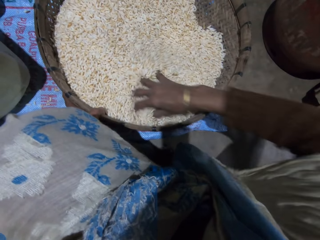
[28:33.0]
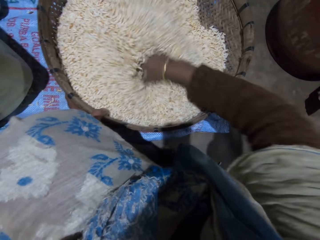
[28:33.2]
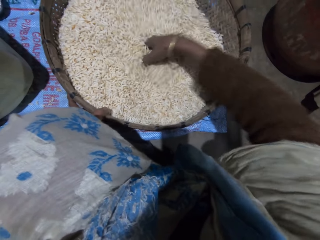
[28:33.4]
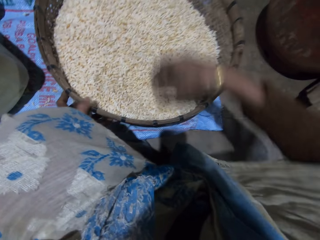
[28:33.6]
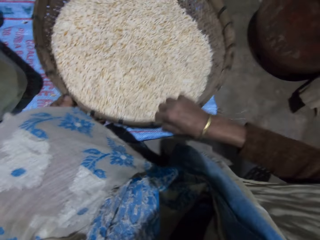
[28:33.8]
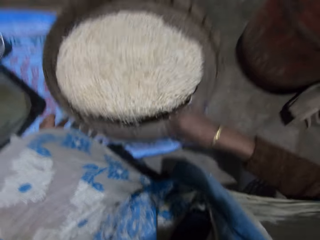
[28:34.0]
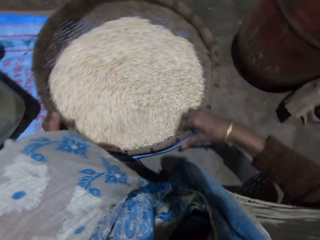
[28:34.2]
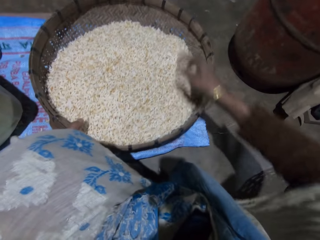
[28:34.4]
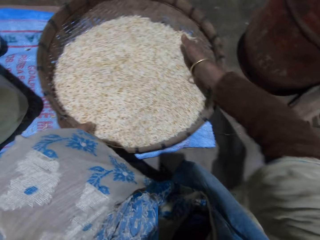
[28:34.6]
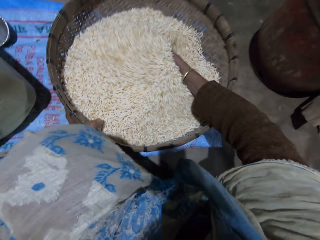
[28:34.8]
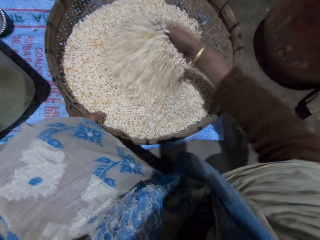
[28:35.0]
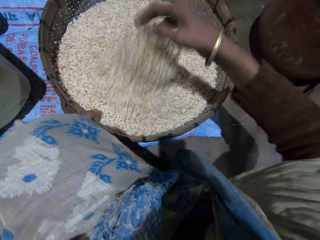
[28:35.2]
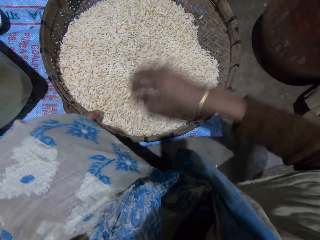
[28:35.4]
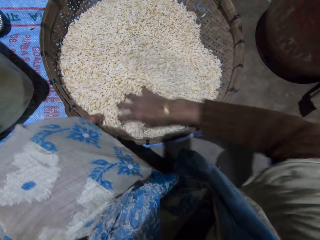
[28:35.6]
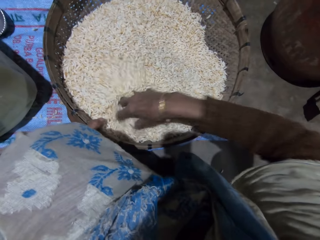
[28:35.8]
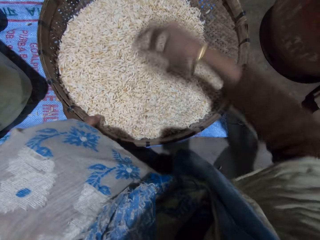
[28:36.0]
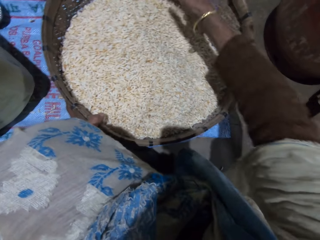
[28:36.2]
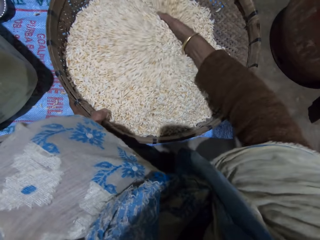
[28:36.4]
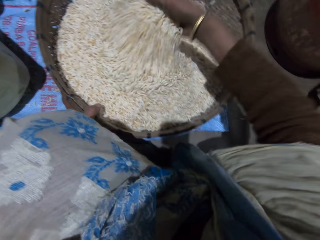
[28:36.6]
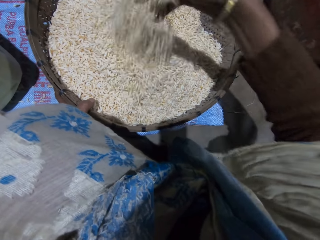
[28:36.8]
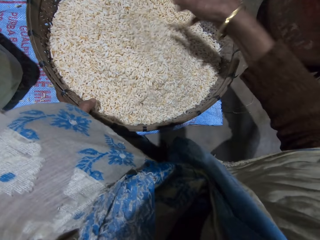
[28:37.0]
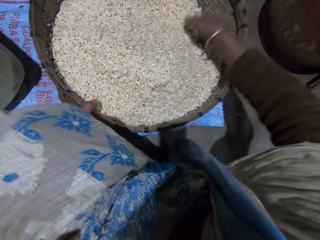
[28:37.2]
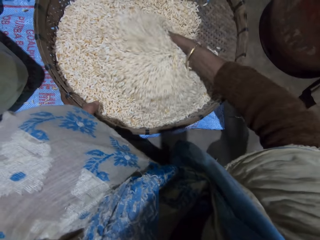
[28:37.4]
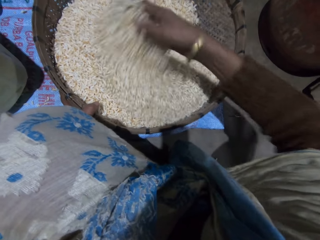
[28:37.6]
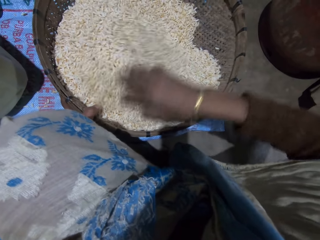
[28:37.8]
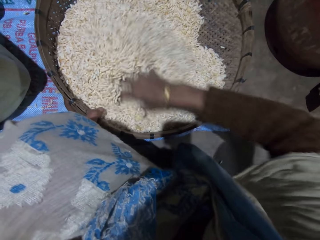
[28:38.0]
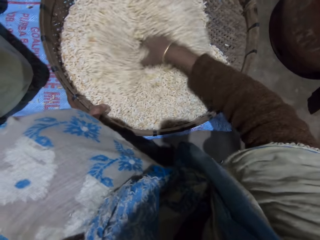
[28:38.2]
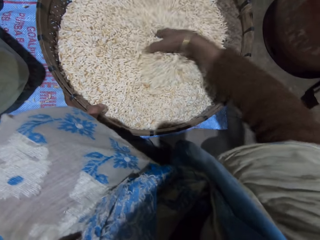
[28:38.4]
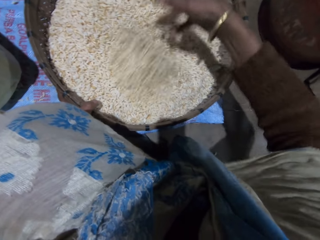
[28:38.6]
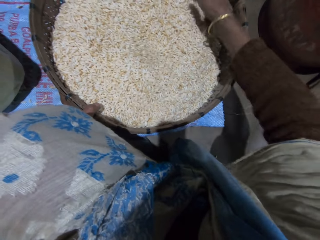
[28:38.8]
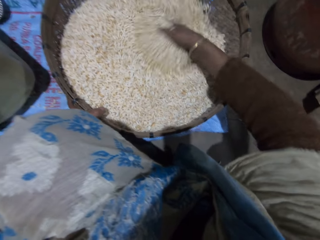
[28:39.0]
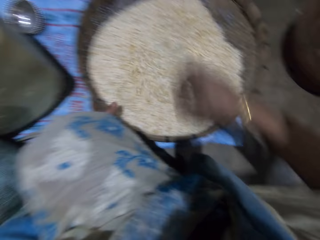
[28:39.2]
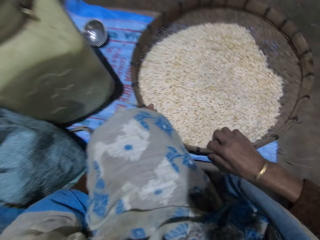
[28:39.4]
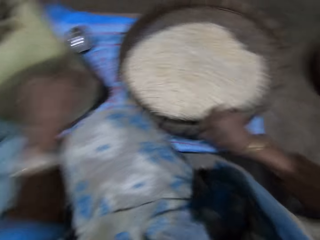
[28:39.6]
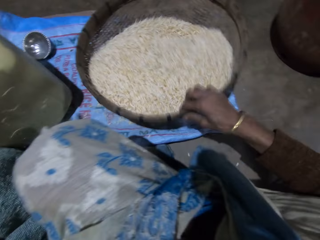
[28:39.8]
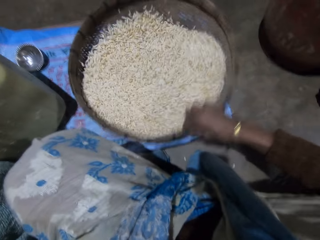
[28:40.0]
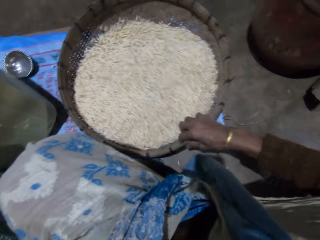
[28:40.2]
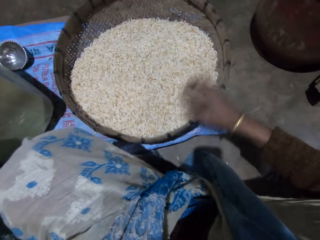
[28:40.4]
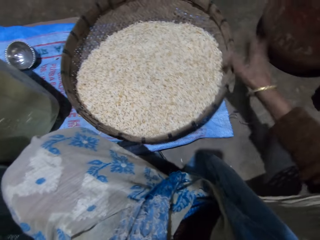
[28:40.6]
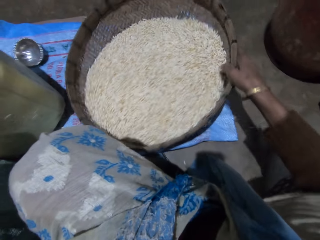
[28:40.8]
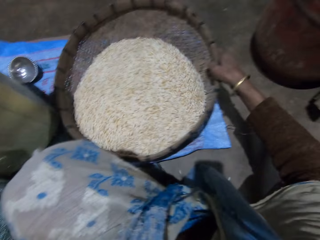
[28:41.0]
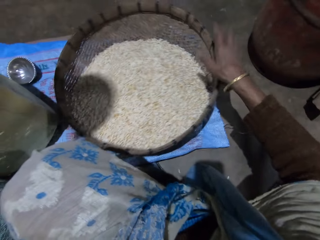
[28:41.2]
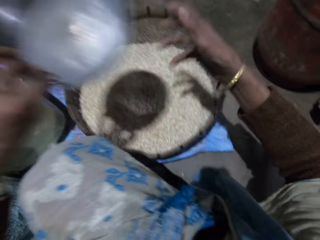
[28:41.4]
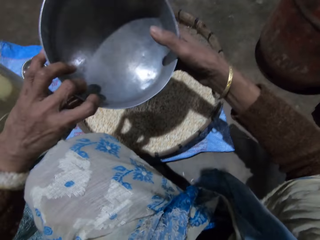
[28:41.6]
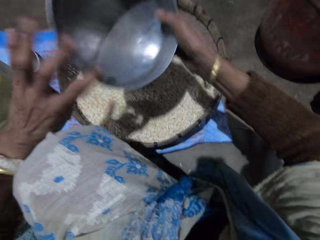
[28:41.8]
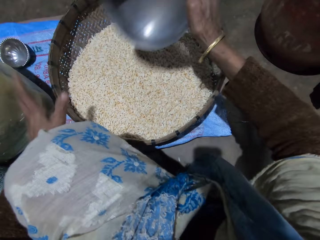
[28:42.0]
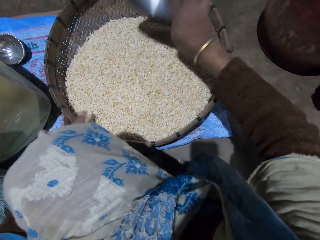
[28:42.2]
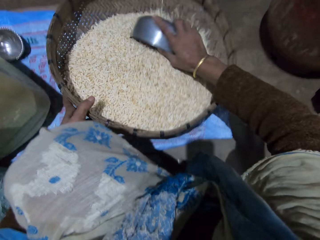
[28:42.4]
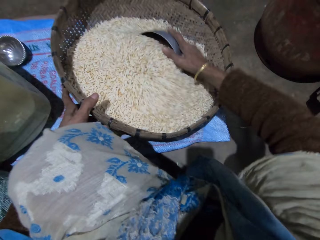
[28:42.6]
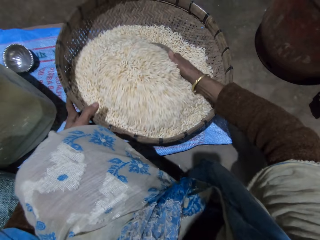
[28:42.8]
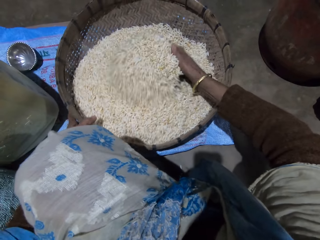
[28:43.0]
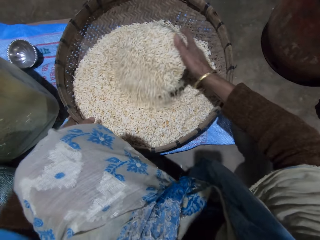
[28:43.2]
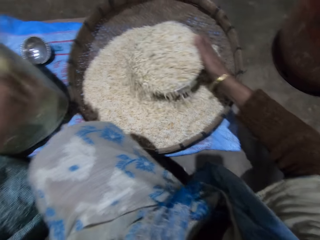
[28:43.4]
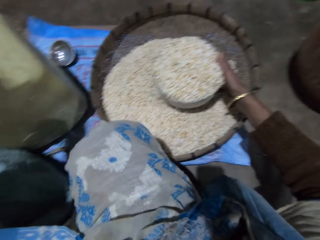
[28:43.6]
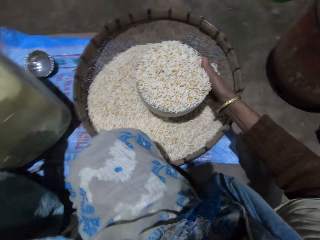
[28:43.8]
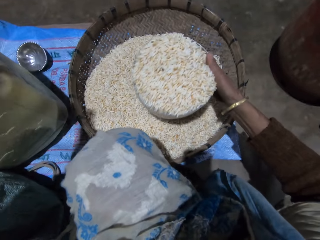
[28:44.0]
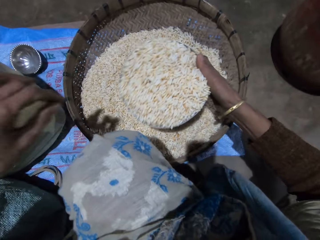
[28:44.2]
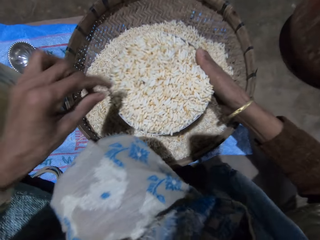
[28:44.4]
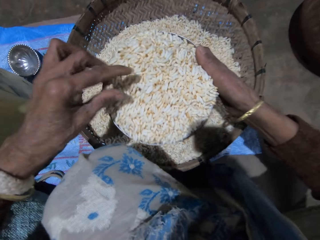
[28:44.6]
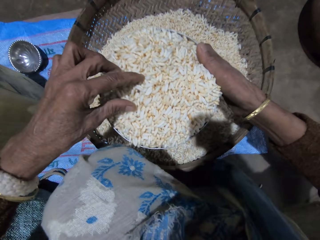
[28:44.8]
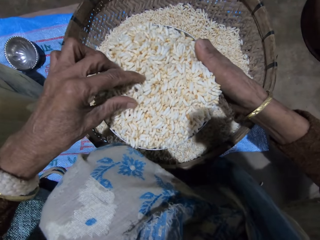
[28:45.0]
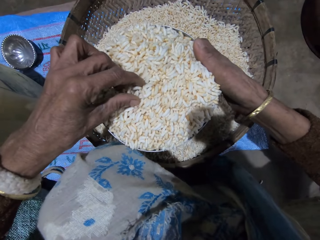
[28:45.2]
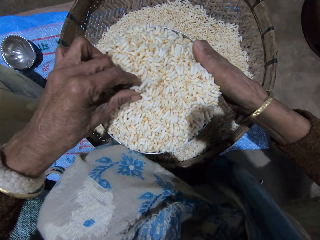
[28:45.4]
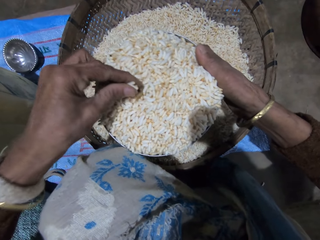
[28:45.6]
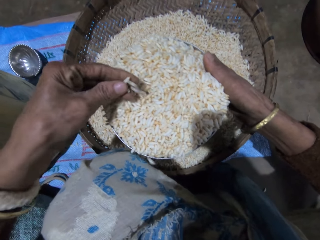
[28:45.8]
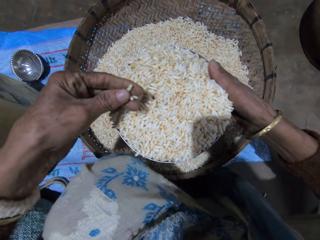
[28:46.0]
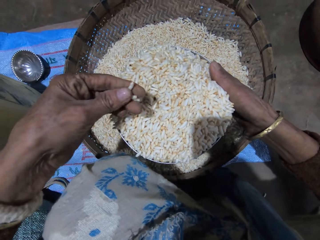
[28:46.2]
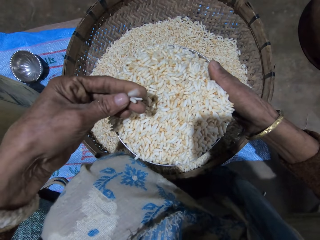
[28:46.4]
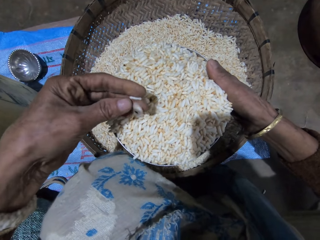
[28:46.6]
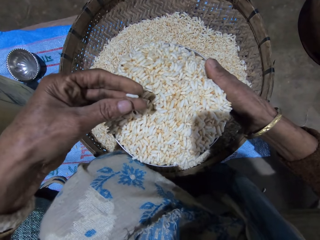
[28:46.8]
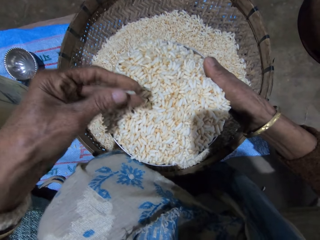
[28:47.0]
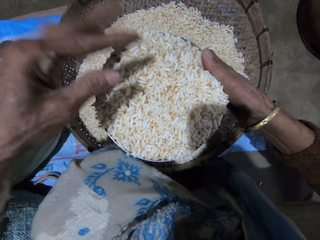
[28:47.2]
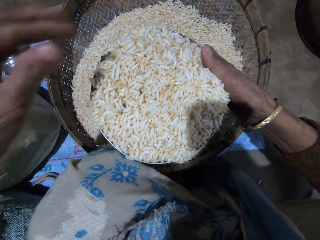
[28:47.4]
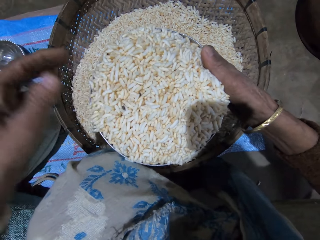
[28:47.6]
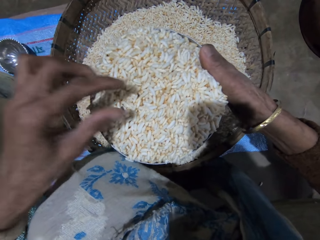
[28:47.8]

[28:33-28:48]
The camera wearer shakes the basket with her right hand. She adjusts the winnowing basket. She mixes grains in the basket with her right hand. She withdraws one hand from the winnowing basket. She shakes the basket with her right hand and adjusts the winnowing basket. She picks a stainless bowl from the top of a drum with her left hand. She passes the stainless bowl to her right hand. She tilts the winnowing basket. She scoops grains from the basket with the stainless bowl with her right hand. She picks grains with her left hand.

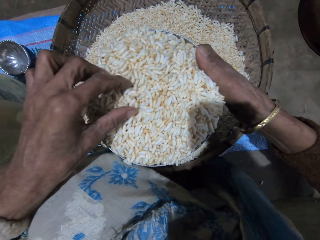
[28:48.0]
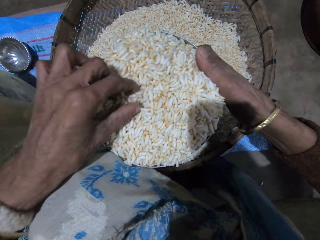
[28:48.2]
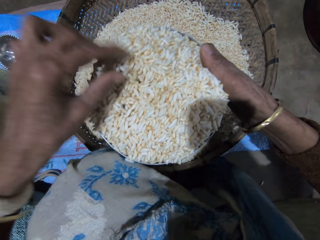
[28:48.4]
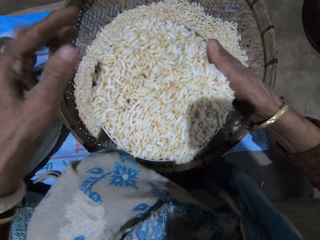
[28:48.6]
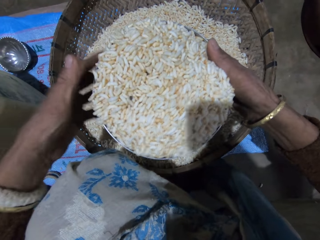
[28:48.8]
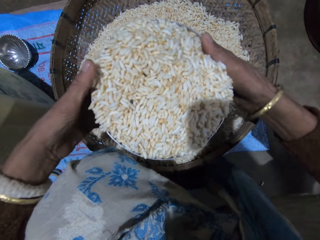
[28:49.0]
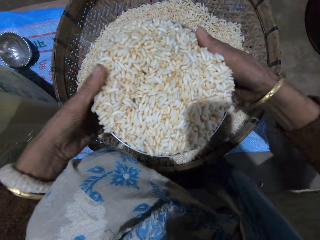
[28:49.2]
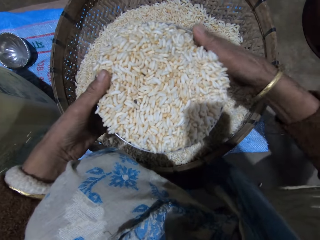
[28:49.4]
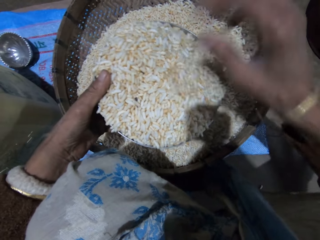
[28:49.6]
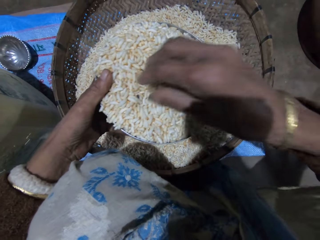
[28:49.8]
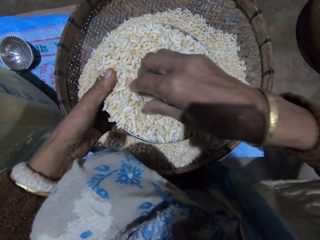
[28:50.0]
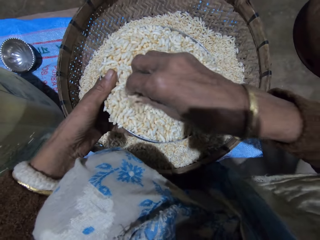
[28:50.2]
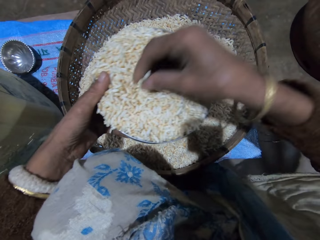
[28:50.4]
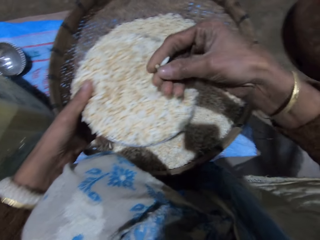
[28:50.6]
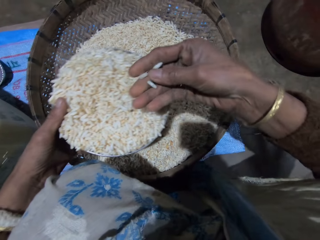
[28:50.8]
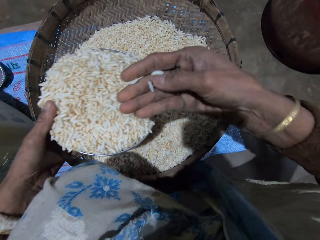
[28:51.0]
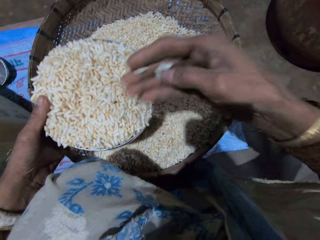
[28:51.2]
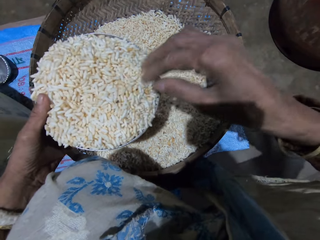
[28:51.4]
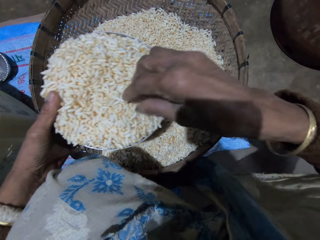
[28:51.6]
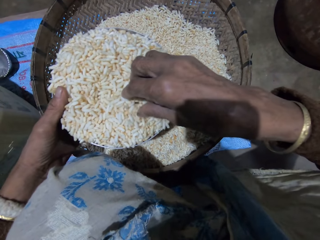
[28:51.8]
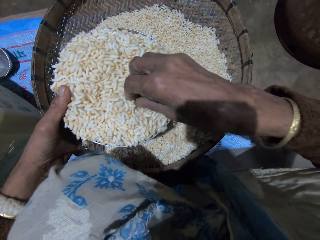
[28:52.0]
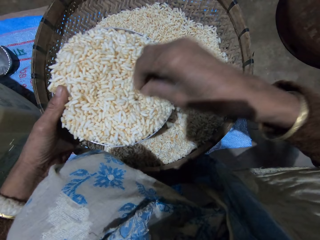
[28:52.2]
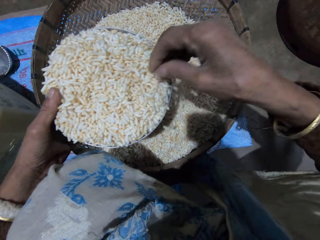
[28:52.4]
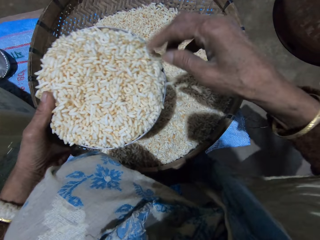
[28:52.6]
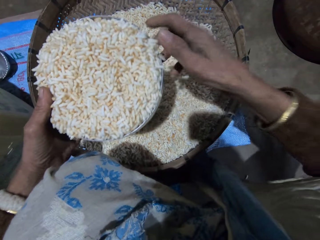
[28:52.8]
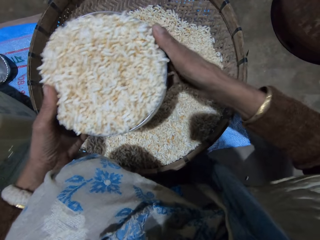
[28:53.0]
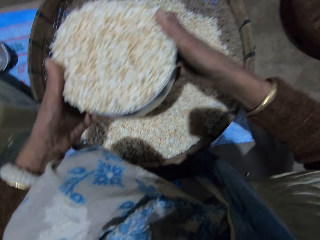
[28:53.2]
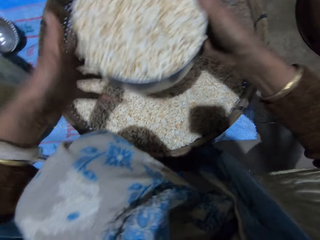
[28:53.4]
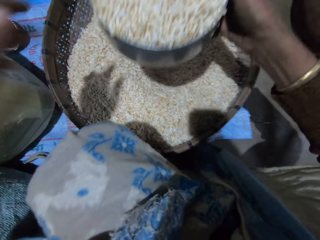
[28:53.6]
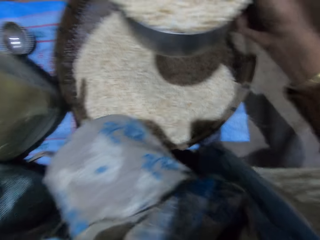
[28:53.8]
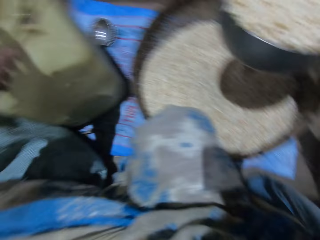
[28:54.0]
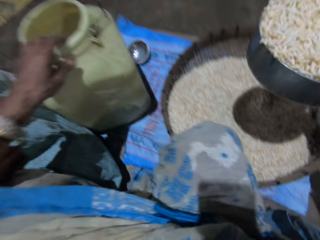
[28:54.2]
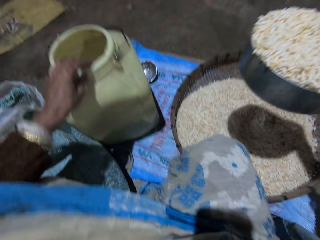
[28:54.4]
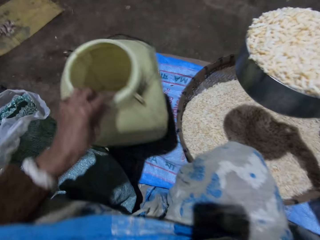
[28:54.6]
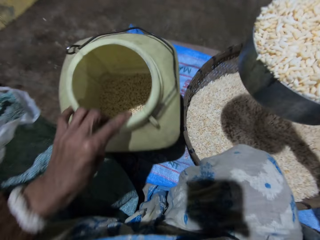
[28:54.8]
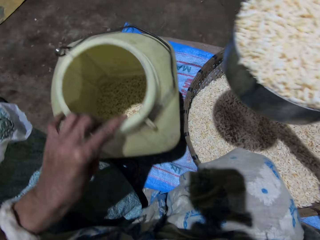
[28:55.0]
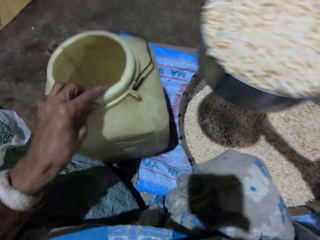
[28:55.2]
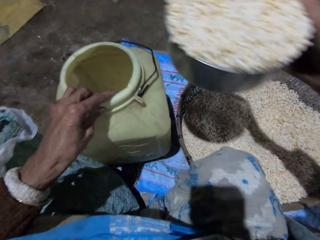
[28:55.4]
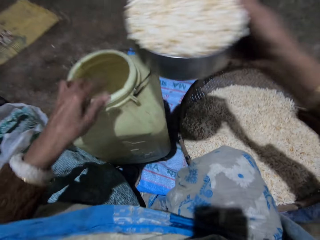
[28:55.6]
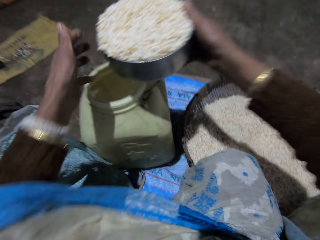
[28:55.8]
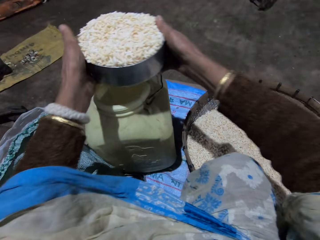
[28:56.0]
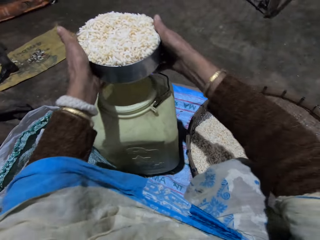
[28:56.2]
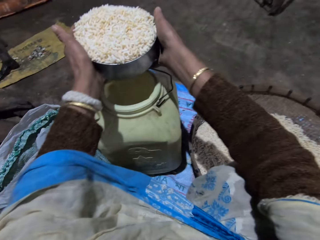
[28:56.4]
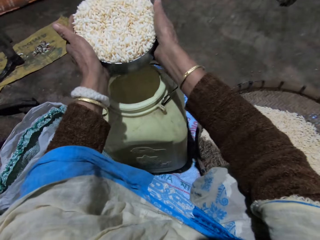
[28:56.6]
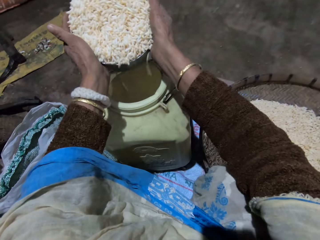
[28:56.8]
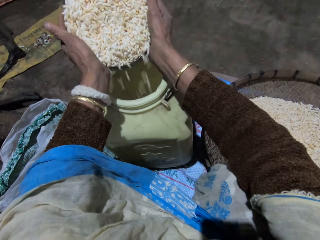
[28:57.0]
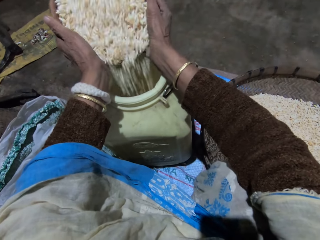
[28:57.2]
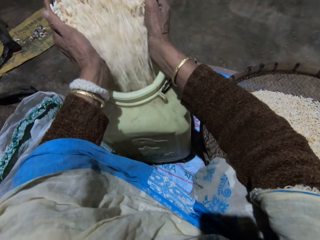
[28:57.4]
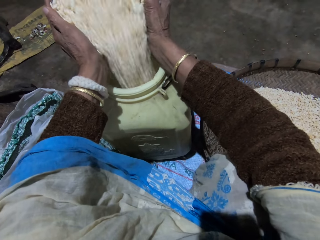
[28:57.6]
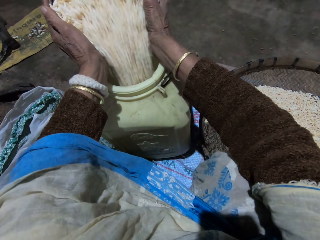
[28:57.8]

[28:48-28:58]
The camera wearer picks grains with her right hand. She tilts the storage container. She grabs the drum with her left hand. She holds the stainless bowl with both hands and pours the grains into the drum.
